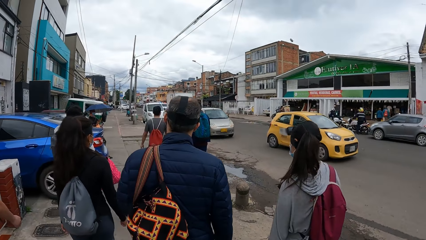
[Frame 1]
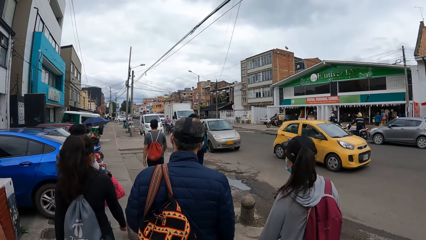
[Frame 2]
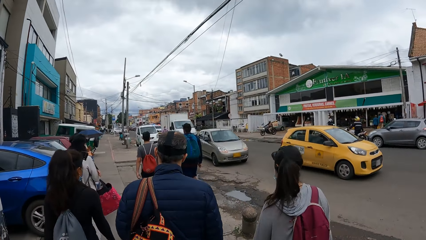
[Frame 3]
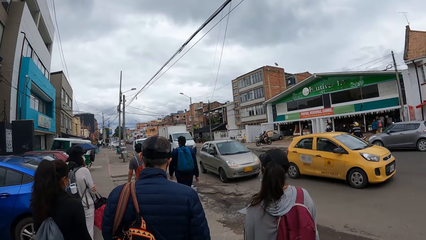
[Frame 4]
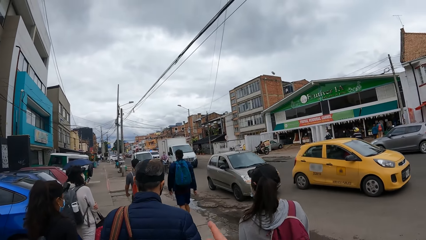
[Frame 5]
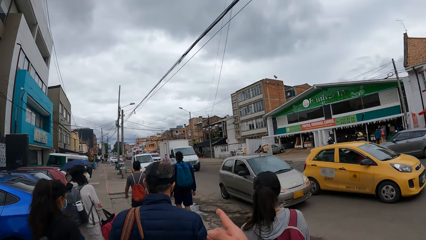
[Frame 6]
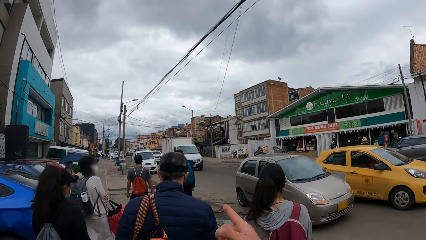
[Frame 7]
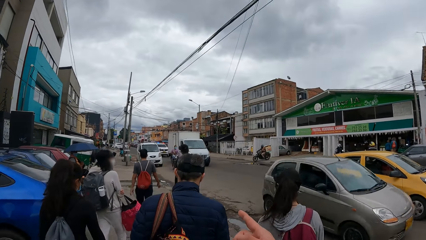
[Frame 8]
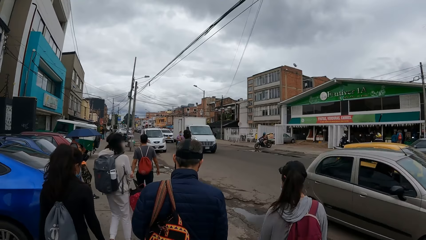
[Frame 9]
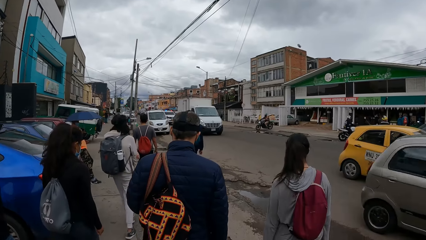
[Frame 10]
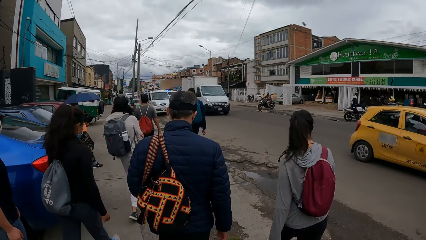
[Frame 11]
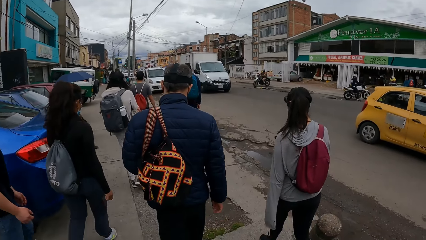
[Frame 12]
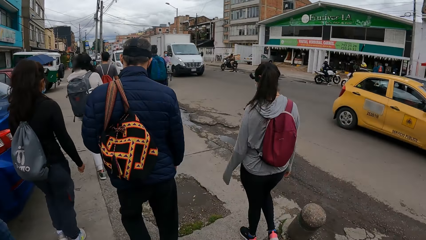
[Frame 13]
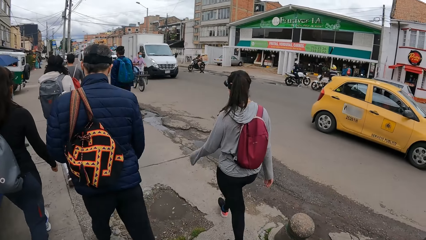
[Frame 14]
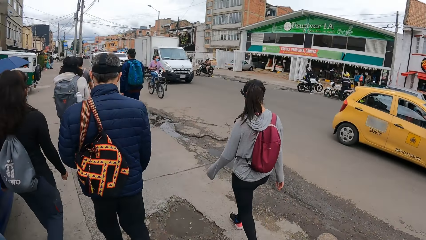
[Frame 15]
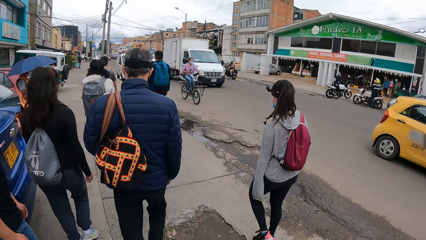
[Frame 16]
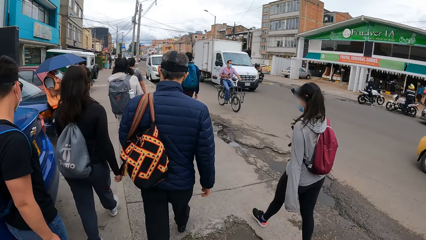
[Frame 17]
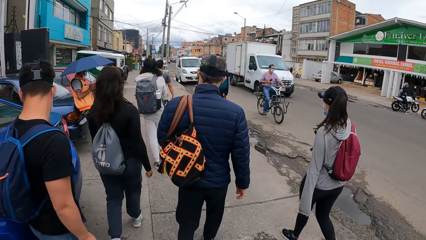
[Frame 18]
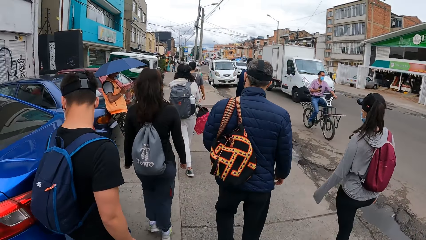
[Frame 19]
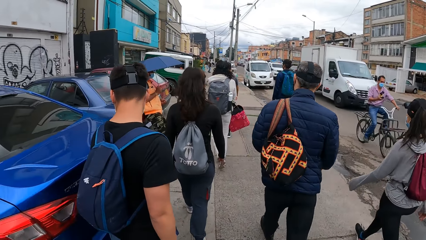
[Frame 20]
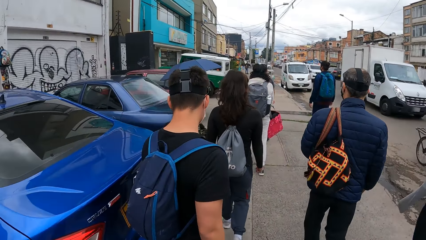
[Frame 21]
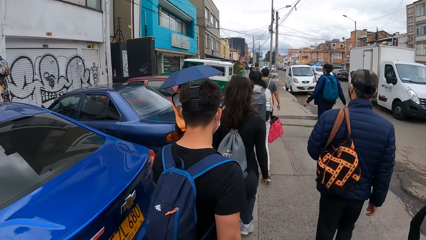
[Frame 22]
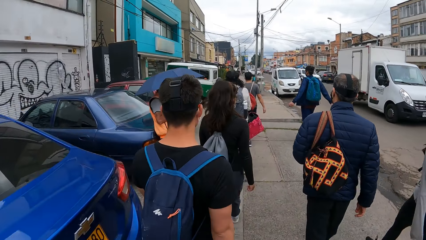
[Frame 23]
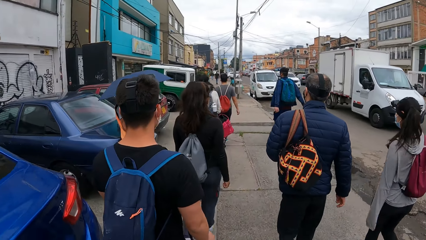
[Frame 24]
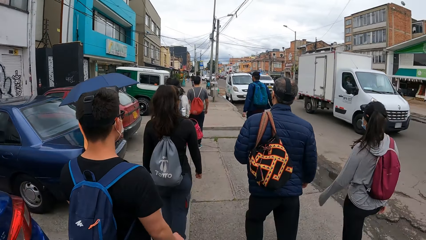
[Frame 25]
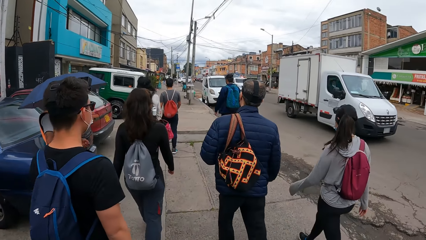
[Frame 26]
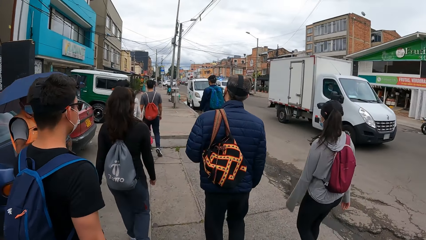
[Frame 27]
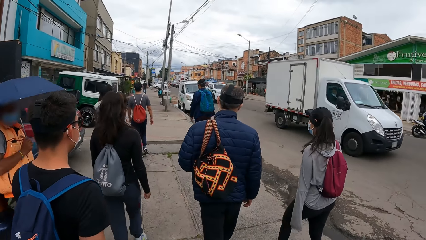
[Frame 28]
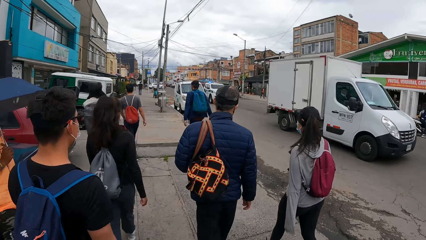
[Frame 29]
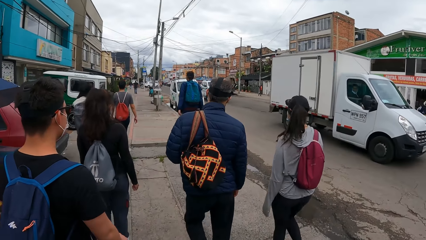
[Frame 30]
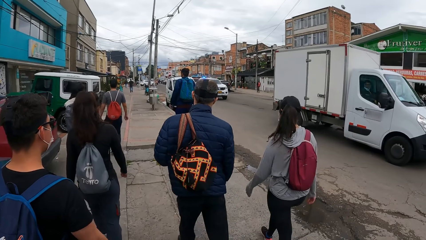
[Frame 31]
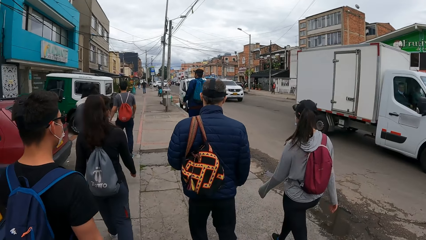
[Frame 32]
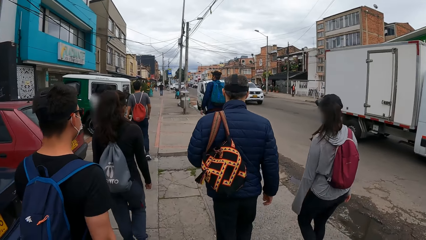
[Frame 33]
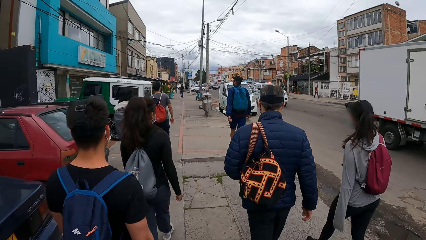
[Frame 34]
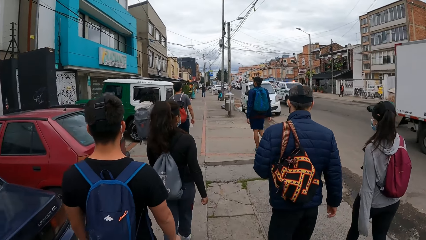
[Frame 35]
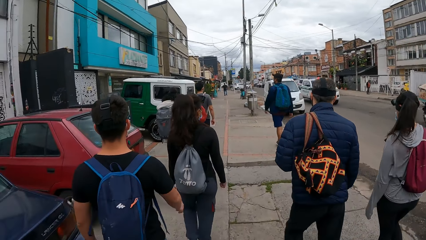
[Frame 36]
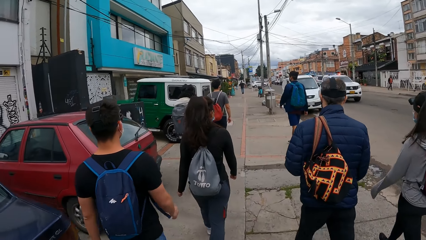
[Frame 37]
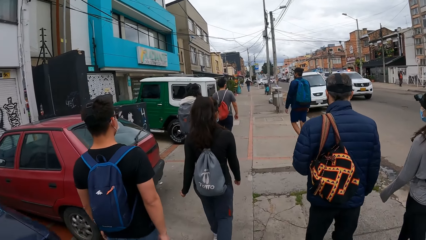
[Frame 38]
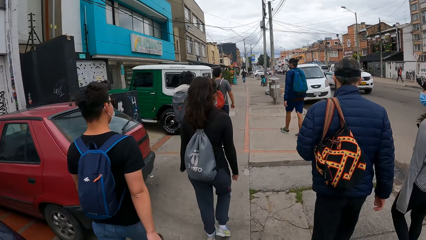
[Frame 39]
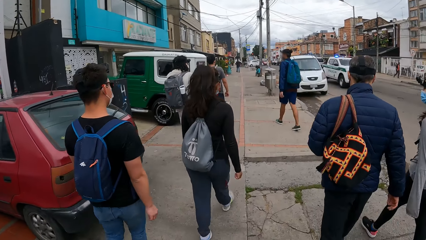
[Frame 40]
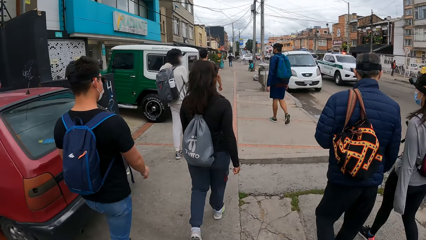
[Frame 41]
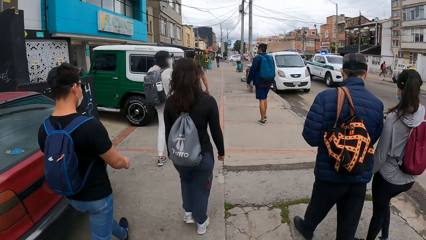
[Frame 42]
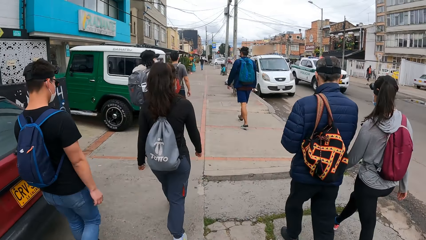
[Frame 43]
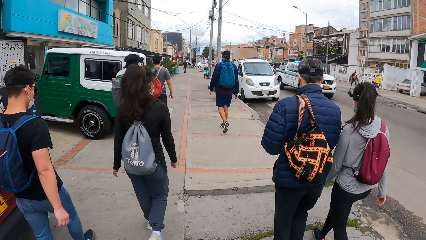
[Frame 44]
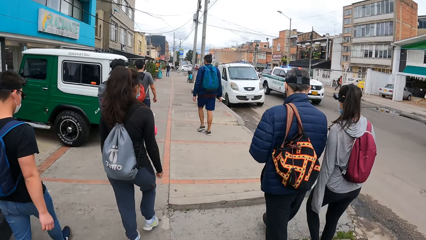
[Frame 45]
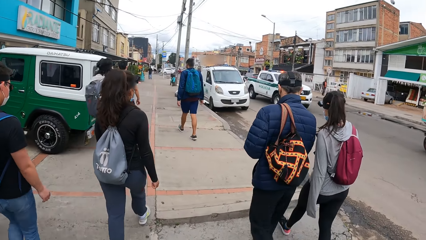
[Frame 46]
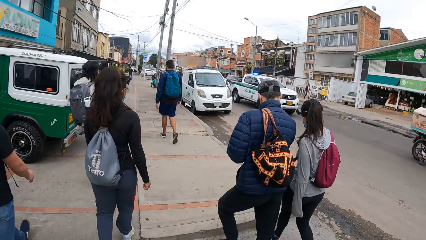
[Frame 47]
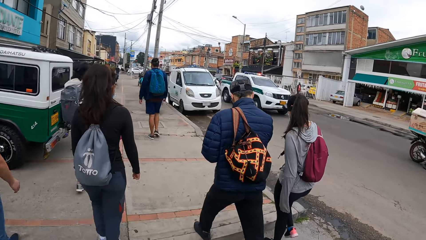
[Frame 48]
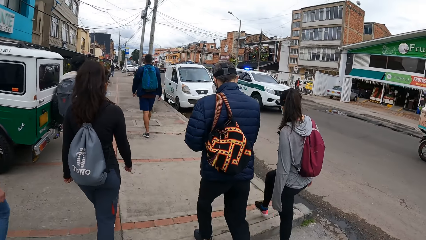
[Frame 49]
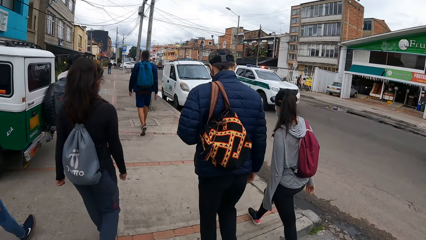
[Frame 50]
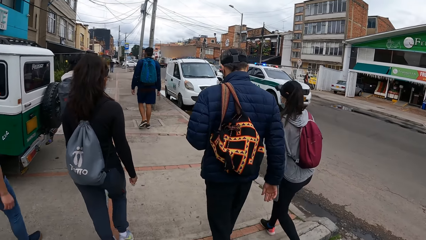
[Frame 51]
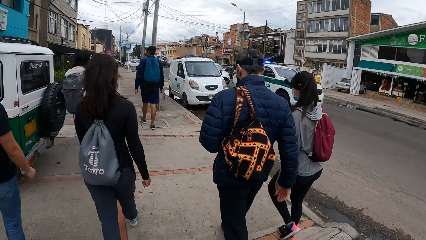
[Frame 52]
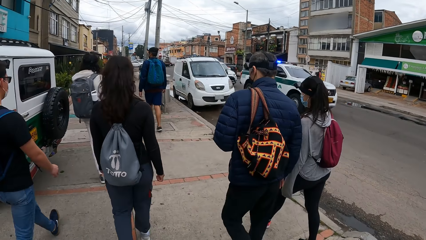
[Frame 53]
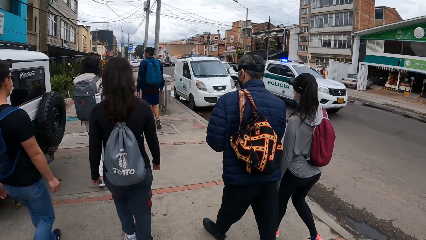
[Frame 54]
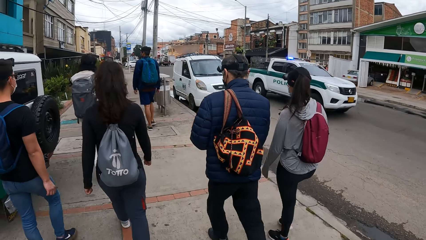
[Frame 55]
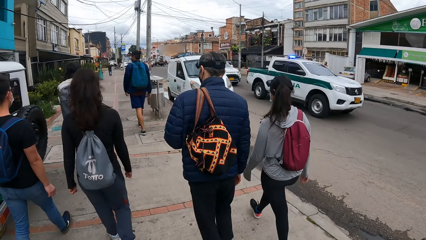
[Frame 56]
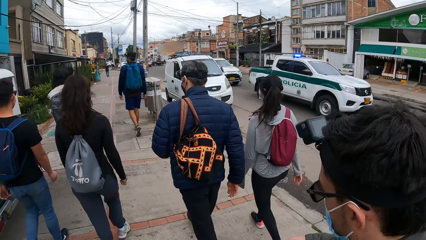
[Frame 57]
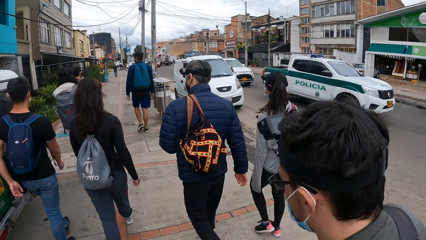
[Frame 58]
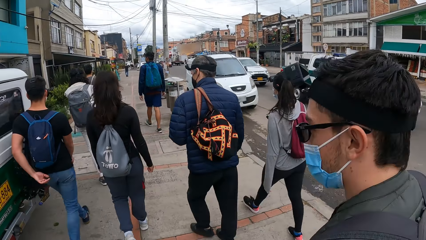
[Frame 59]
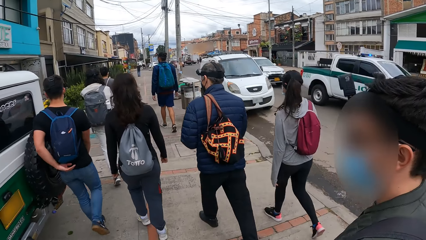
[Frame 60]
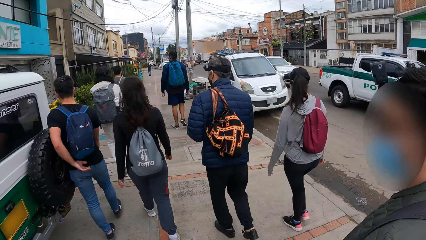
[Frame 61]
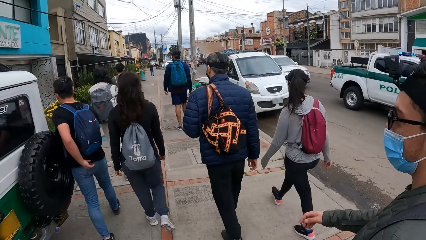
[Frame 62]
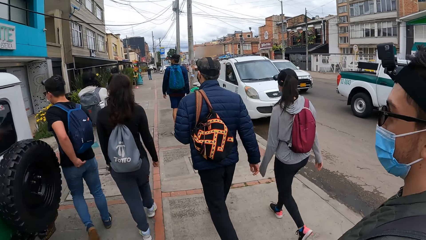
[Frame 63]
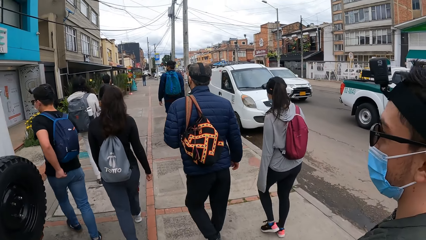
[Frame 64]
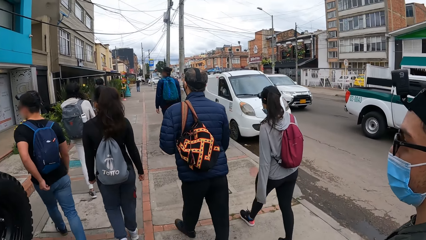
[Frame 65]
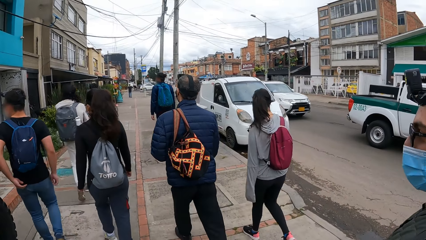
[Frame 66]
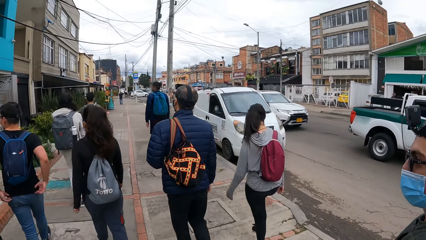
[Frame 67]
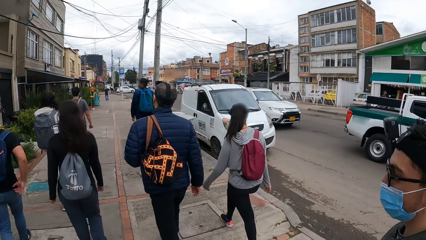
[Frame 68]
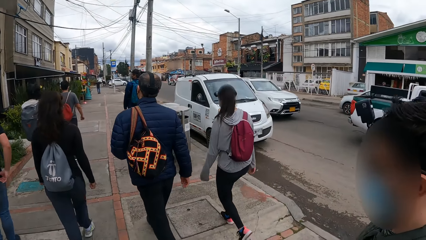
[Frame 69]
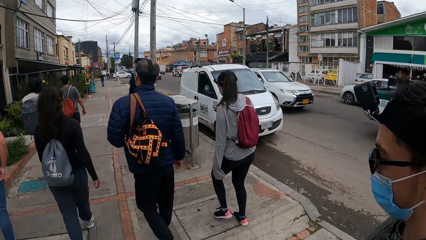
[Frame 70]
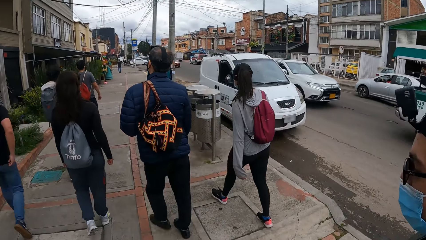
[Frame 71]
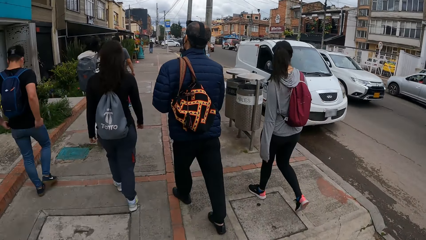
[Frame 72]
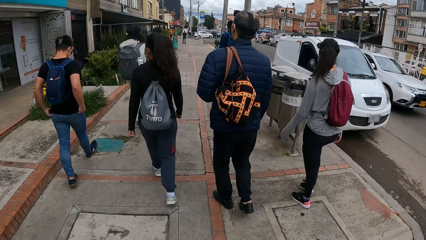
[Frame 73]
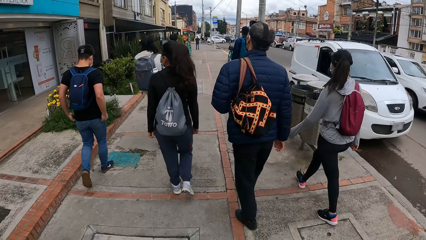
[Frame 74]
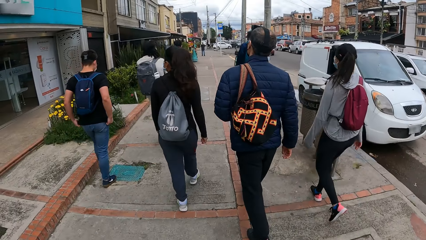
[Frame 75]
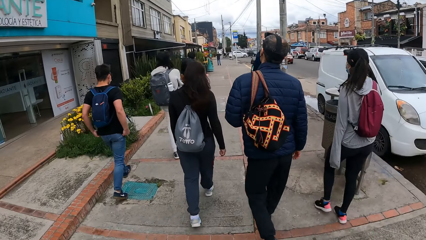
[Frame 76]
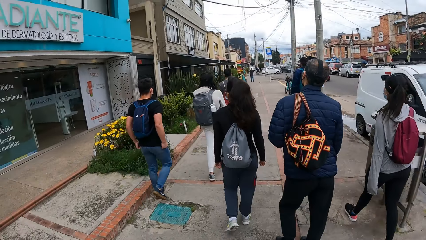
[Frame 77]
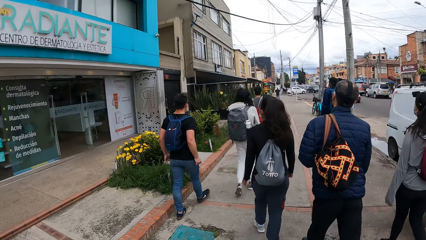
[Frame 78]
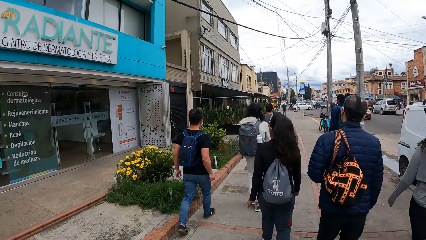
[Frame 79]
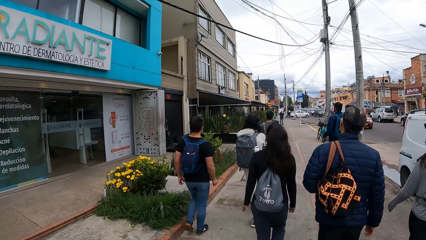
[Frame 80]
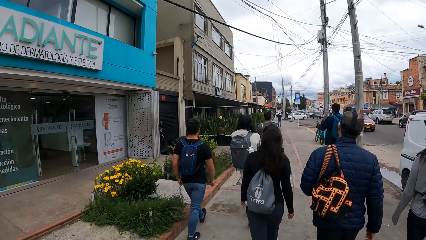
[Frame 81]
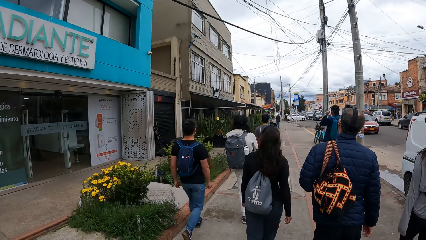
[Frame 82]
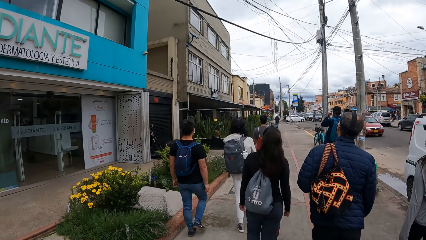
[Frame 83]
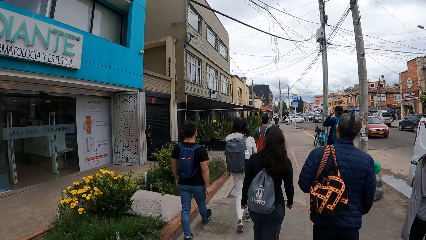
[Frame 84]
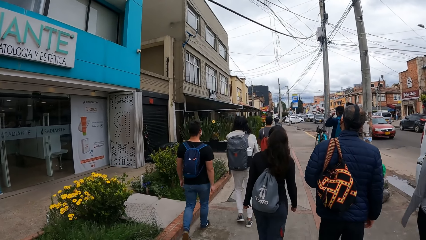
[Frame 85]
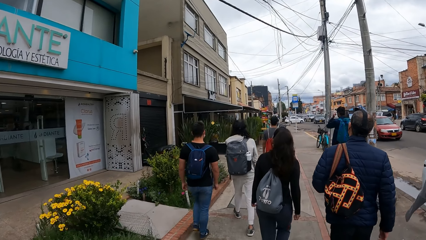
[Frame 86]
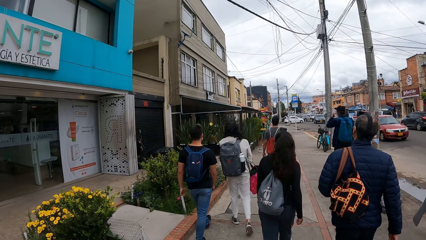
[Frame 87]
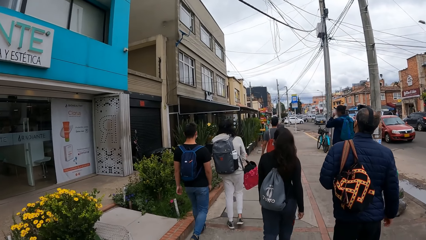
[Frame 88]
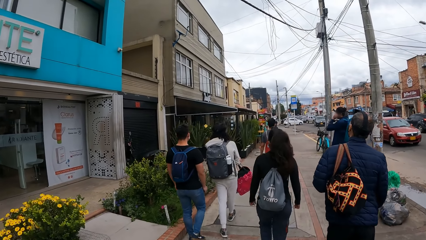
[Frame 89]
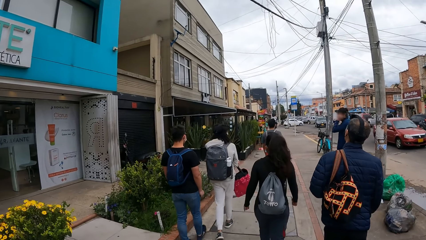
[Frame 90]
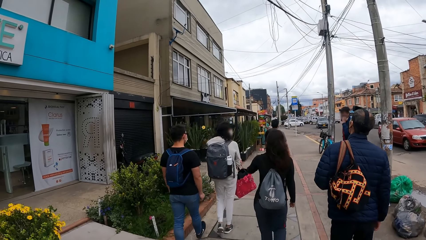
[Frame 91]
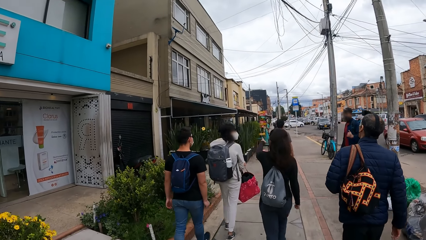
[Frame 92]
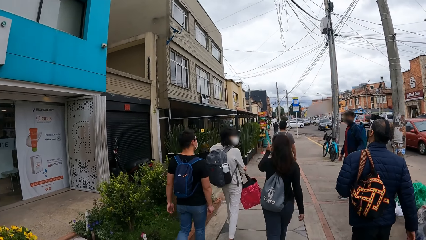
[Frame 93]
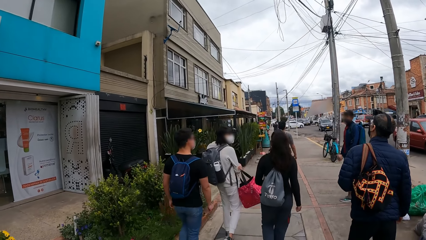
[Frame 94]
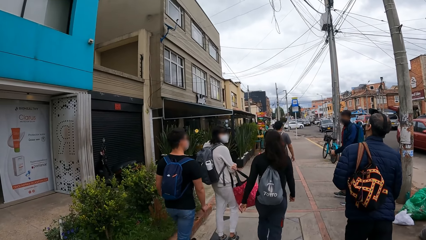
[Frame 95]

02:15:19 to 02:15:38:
The camera wearer points at a building. They walk on the street. They dialogue with a man. They walk on the street.
